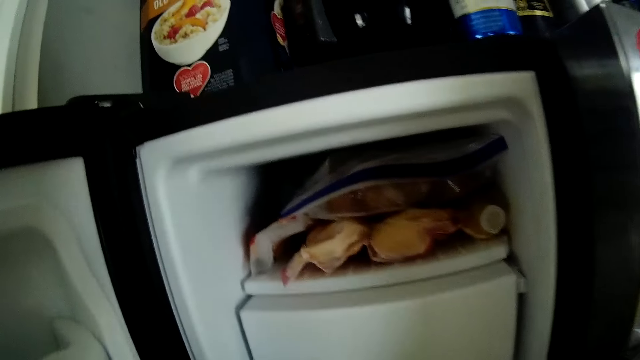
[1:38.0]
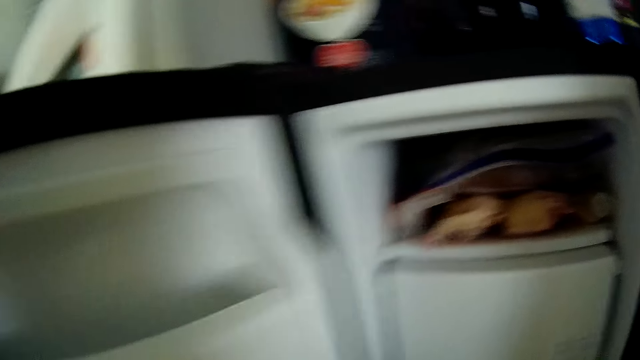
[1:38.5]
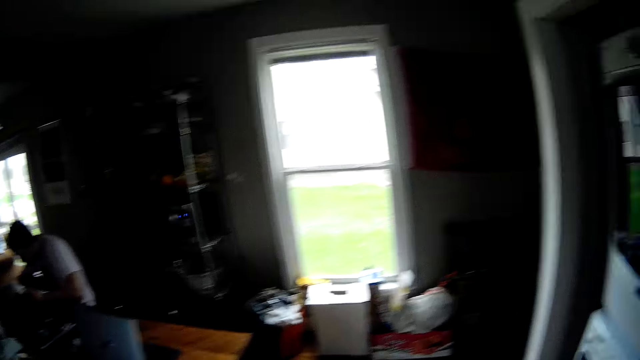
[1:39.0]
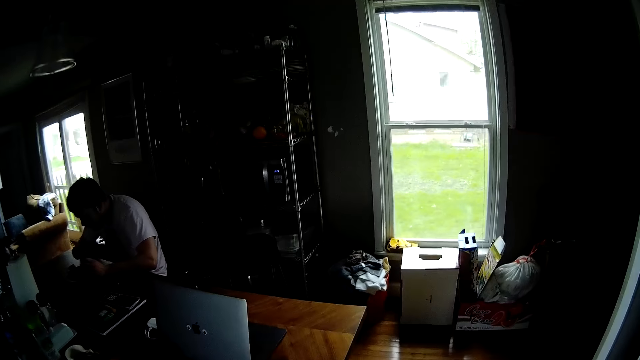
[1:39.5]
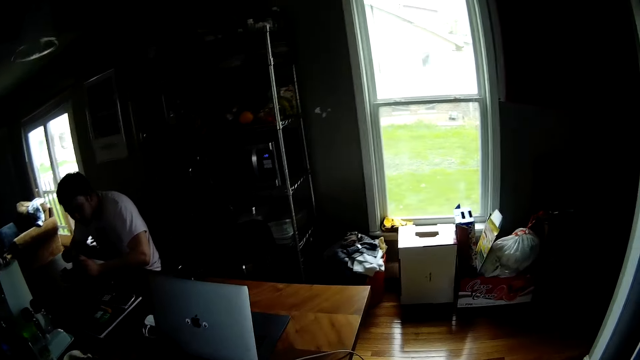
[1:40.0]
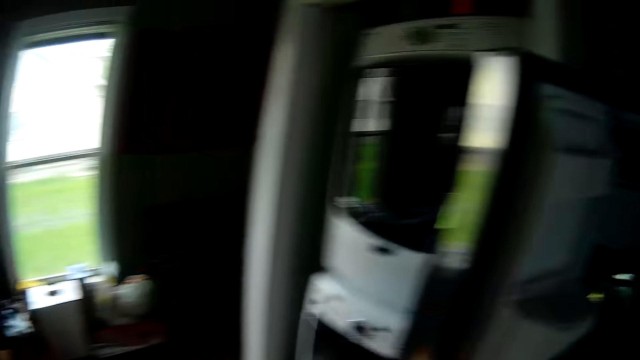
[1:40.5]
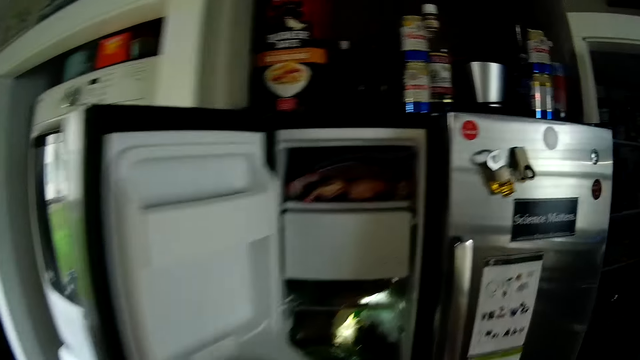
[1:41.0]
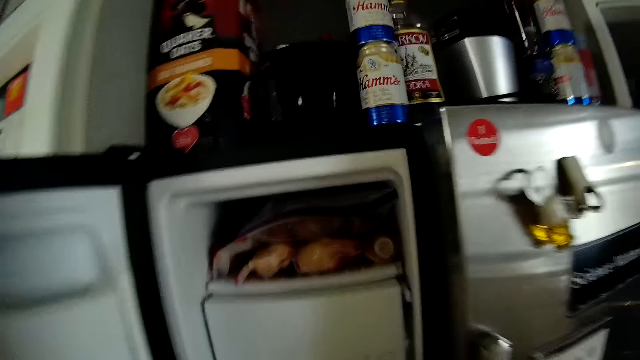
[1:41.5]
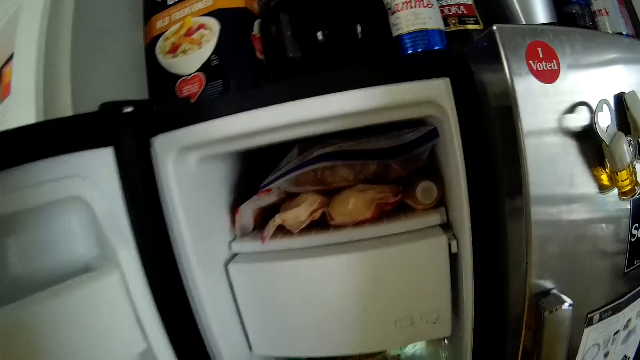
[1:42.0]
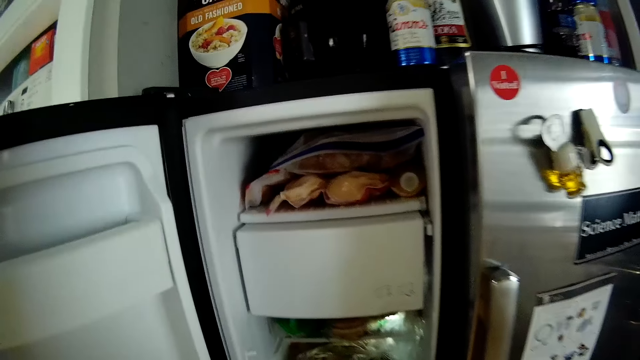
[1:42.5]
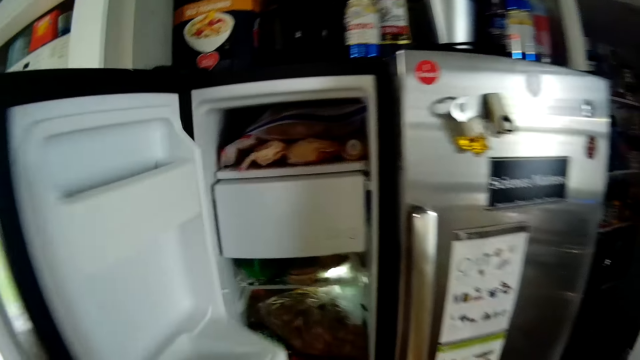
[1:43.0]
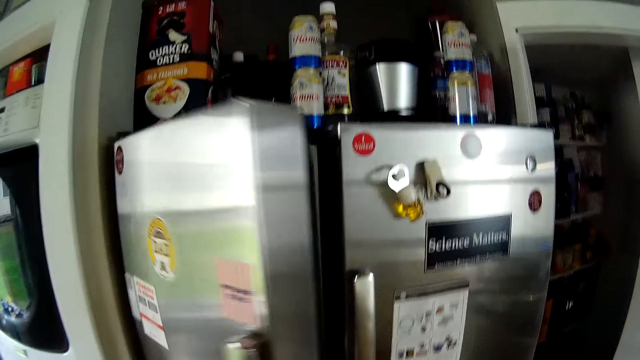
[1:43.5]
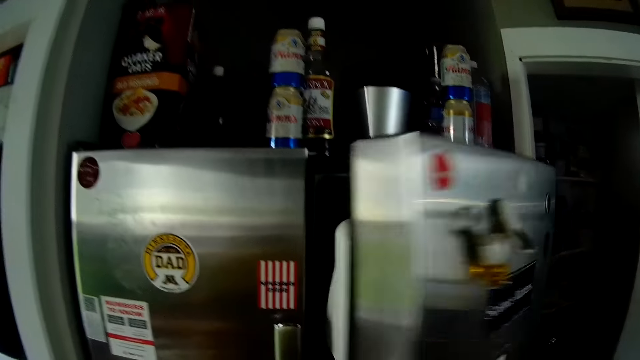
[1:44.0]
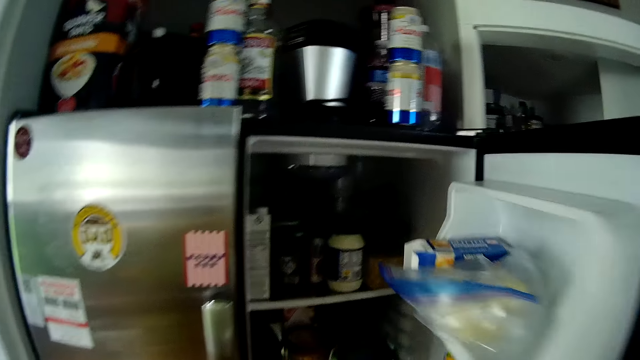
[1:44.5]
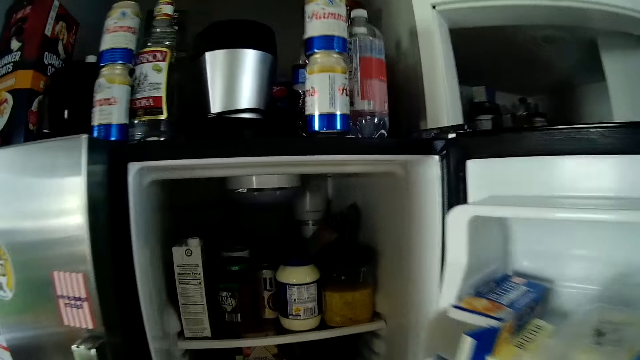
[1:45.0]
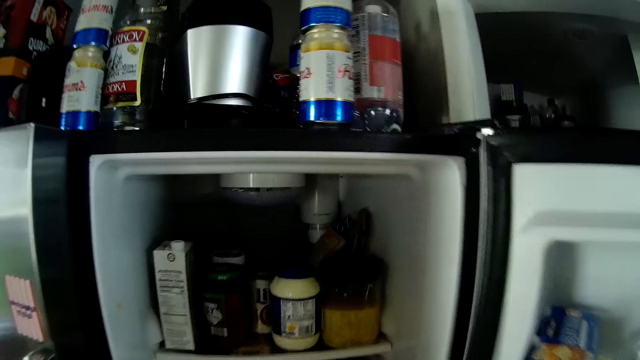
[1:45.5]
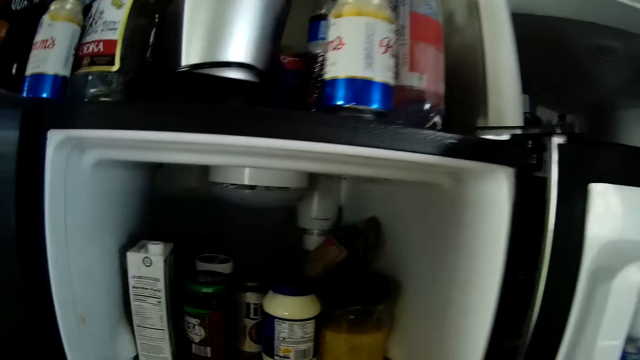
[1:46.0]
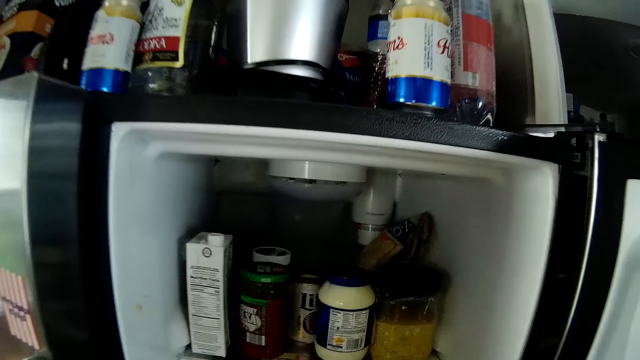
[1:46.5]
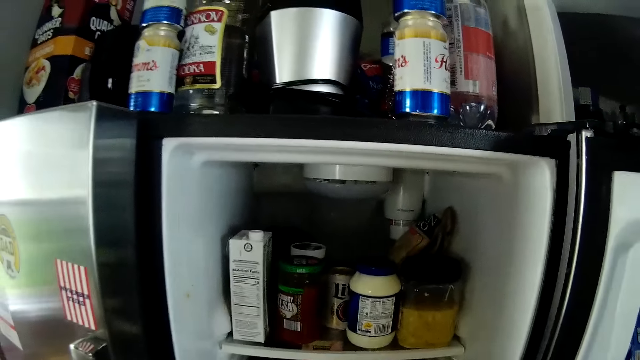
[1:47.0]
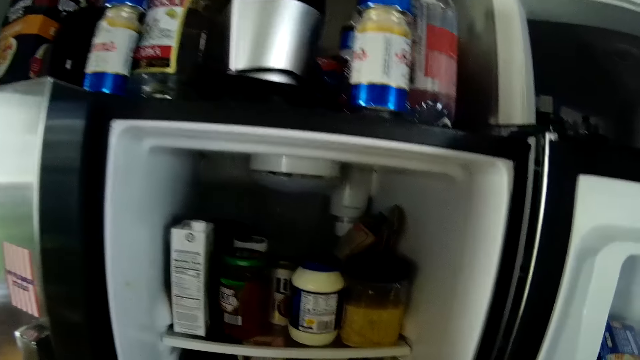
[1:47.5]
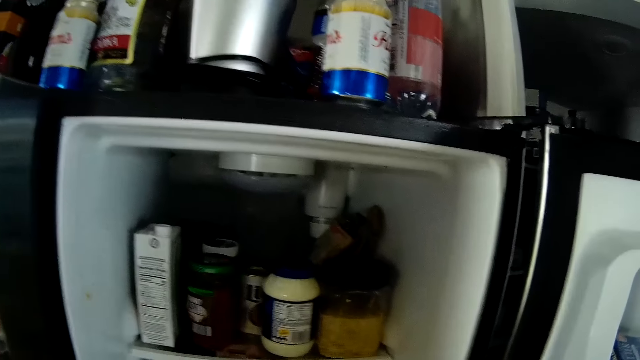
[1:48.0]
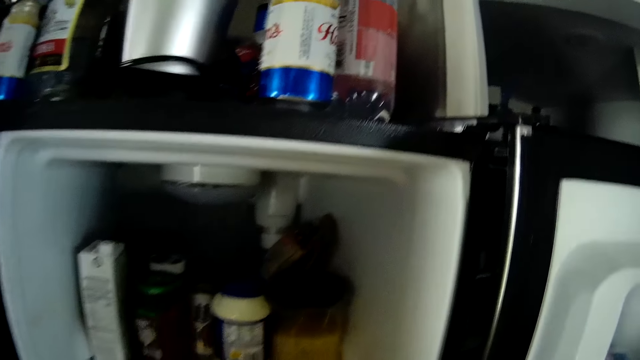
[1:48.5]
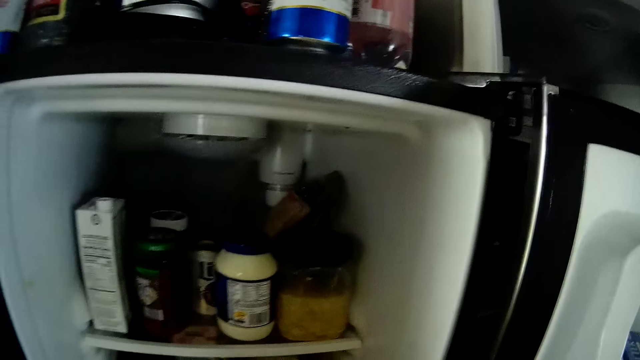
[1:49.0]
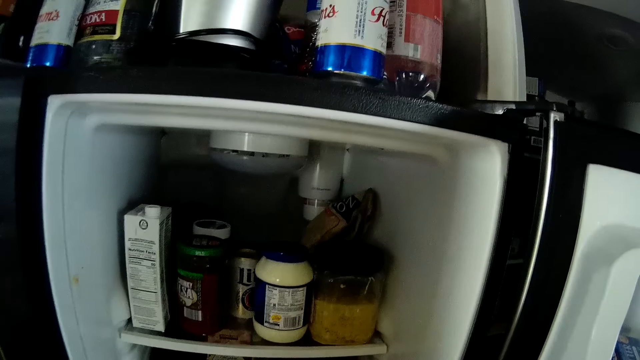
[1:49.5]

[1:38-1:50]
The camera wearer turns around. He moves toward the table. He moves packs from the table to the refrigerator with his hands. He turns to the fridge. He moves towards the fridge. He looks inside the fridge. He closes the refrigerator door with his left hand. He opens the refrigerator door with his right hand. He looks inside the fridge. He arranges packs in the fridge with his hands.

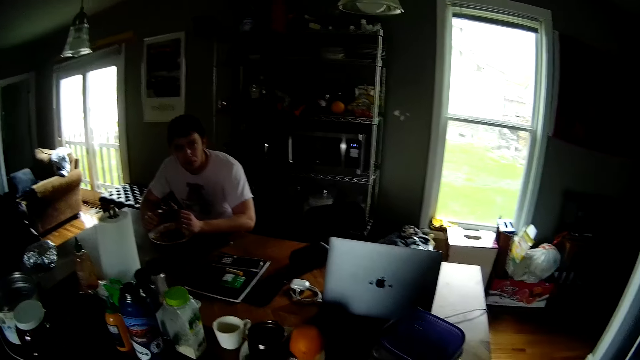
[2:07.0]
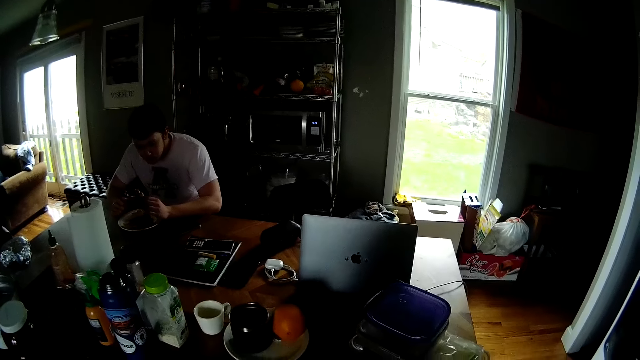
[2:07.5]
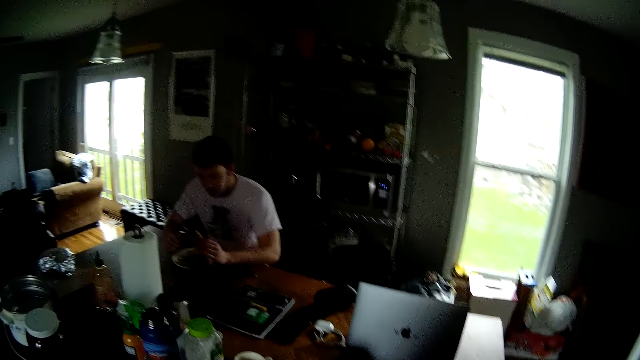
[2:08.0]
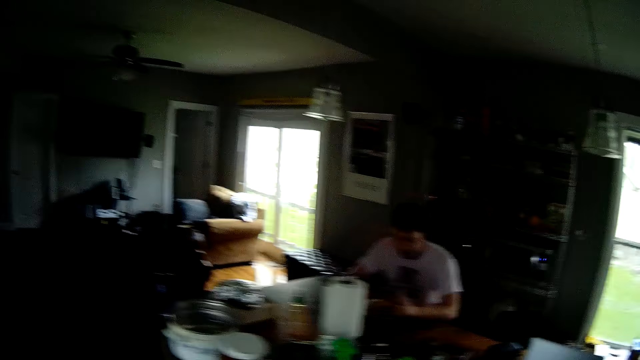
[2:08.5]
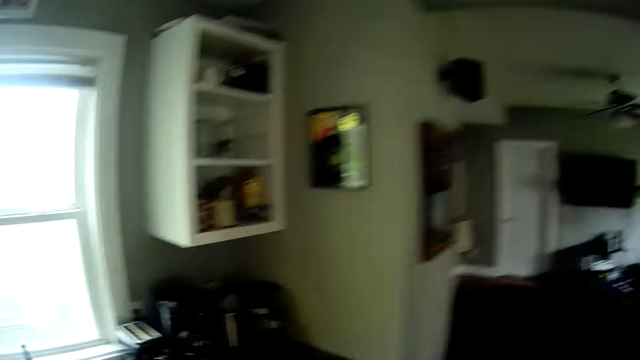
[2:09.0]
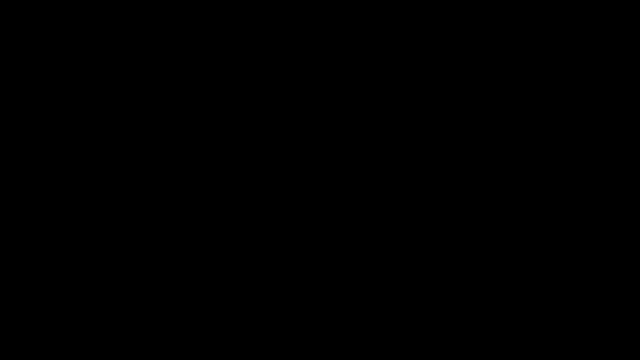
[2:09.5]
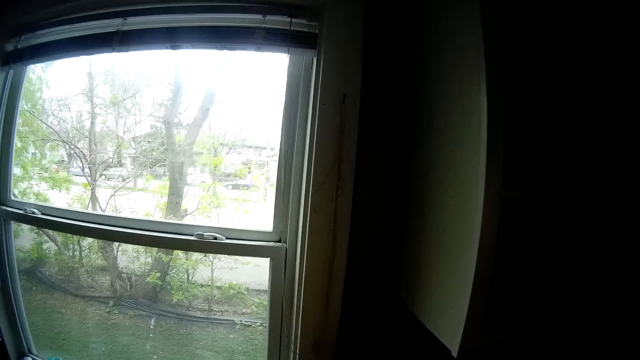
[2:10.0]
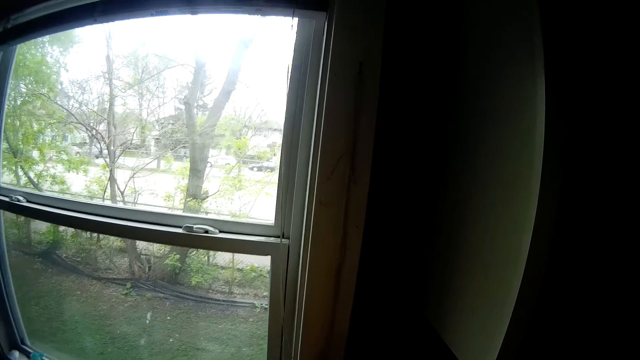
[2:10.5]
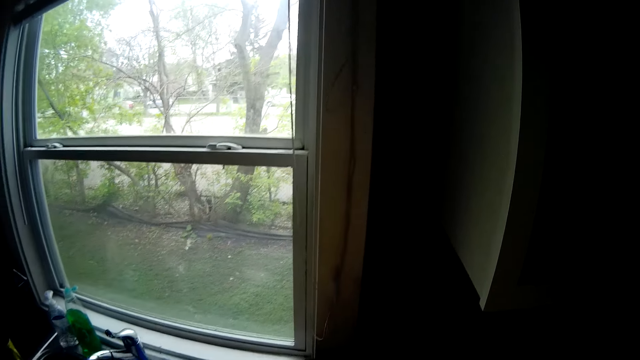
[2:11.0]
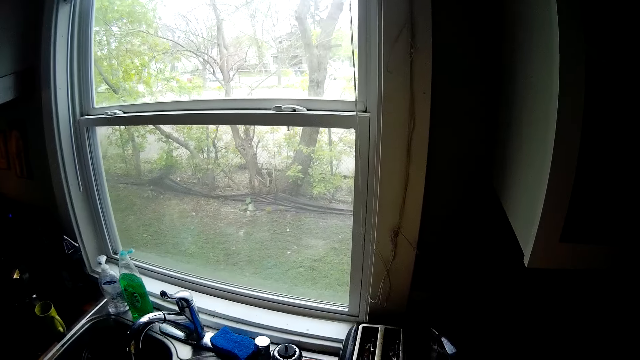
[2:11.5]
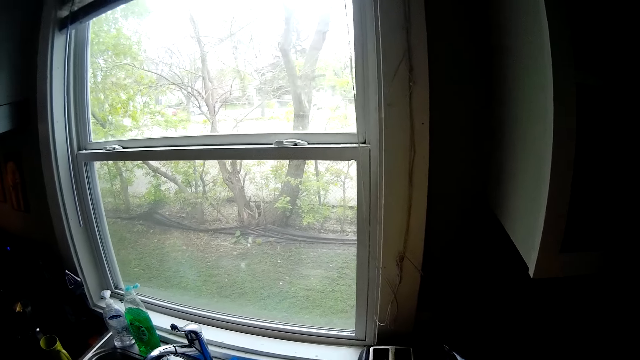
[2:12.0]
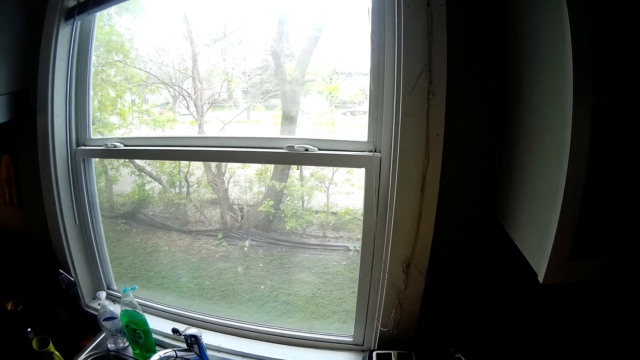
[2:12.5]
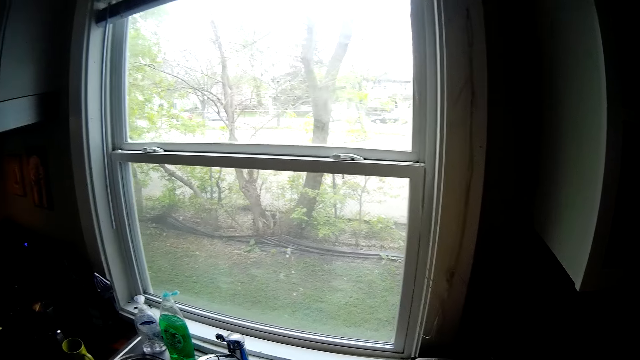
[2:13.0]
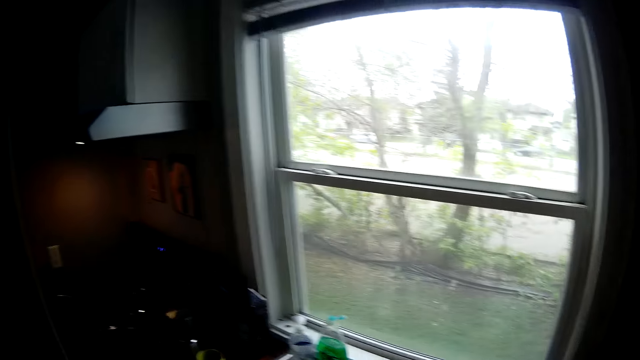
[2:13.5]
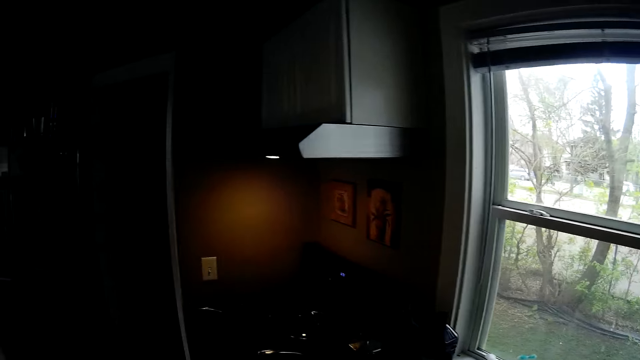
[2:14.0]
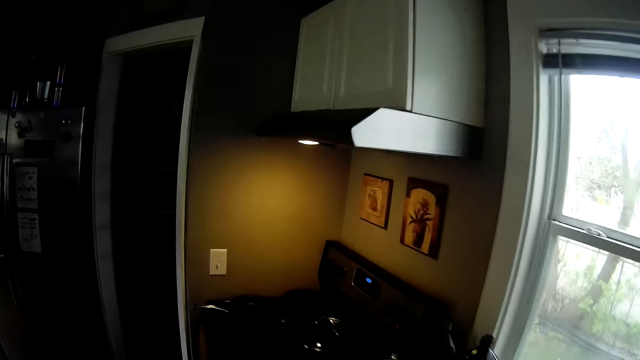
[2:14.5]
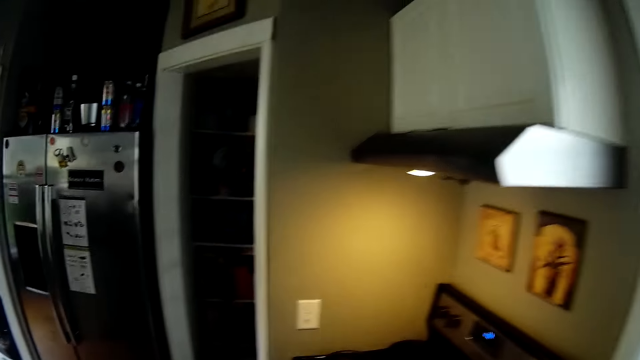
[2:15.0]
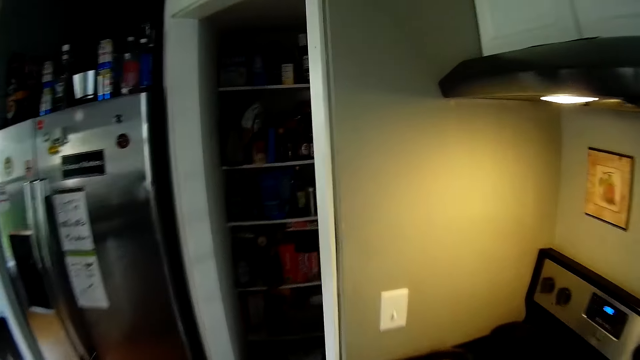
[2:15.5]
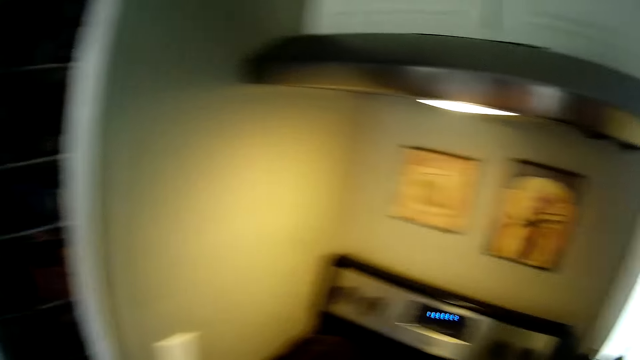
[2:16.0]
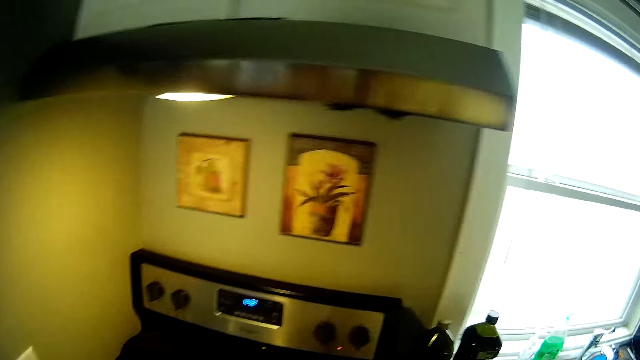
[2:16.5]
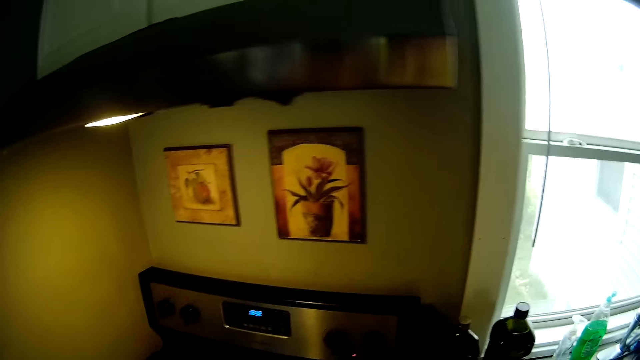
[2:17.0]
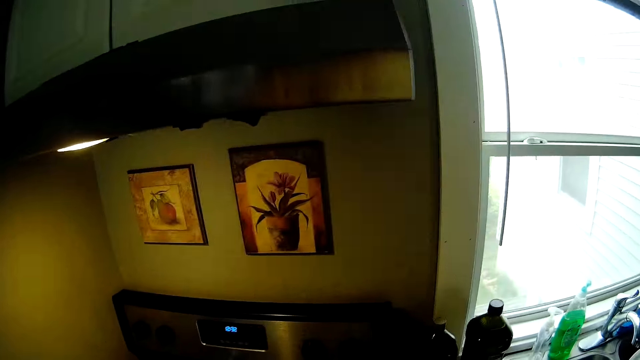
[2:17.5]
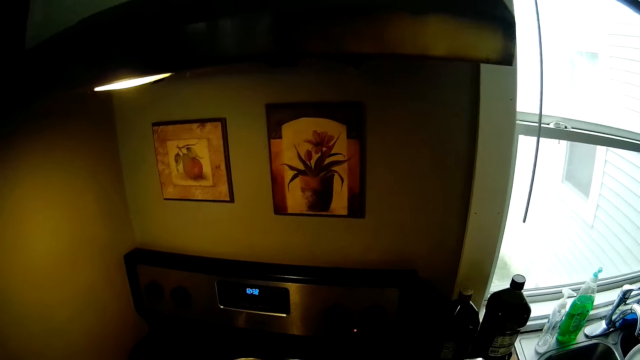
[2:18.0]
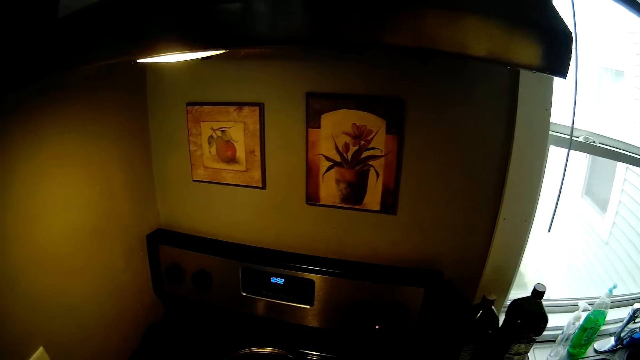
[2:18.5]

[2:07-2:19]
The camera wearer turns around. They move towards the sink. They look outside the window. They turn around. They walk. They stop at the stove.
